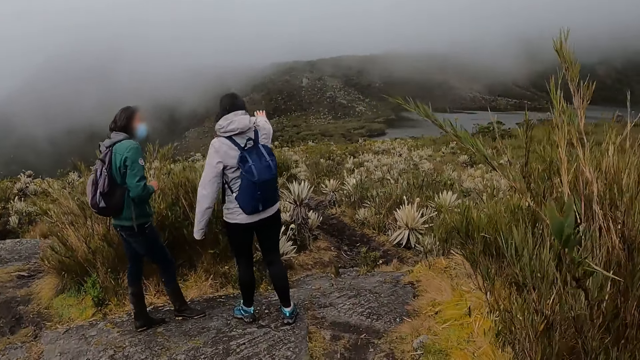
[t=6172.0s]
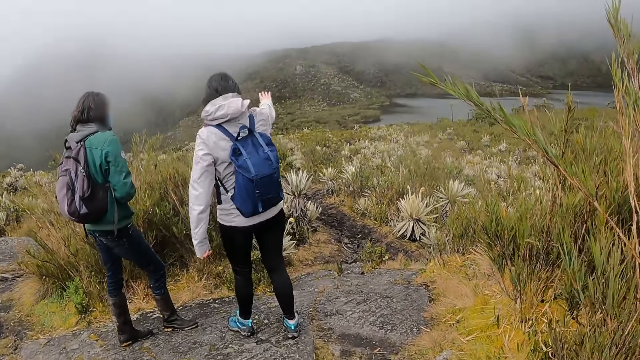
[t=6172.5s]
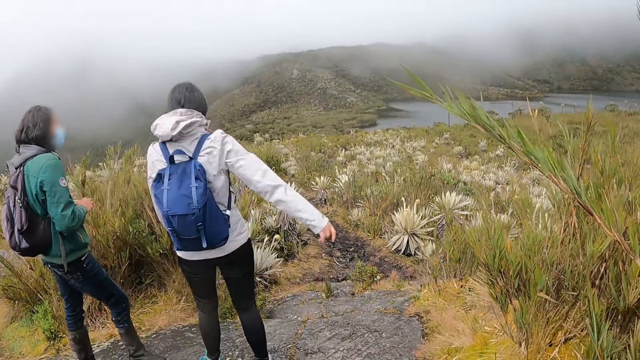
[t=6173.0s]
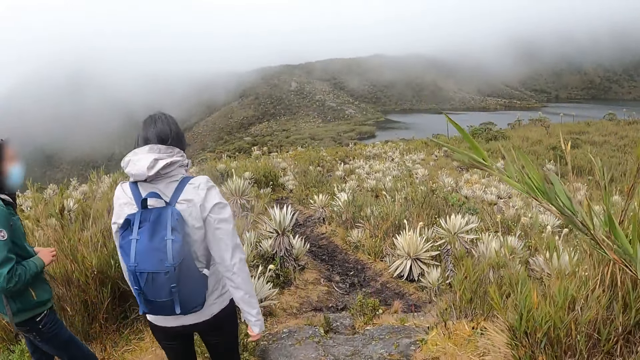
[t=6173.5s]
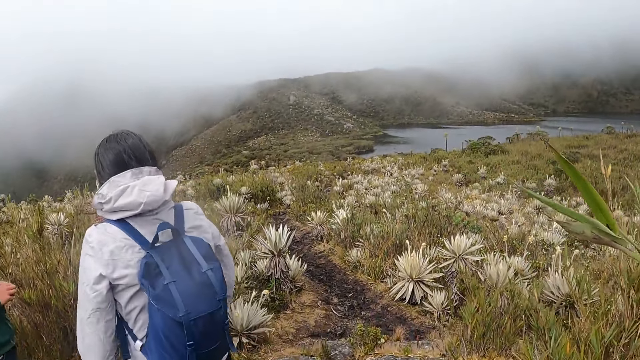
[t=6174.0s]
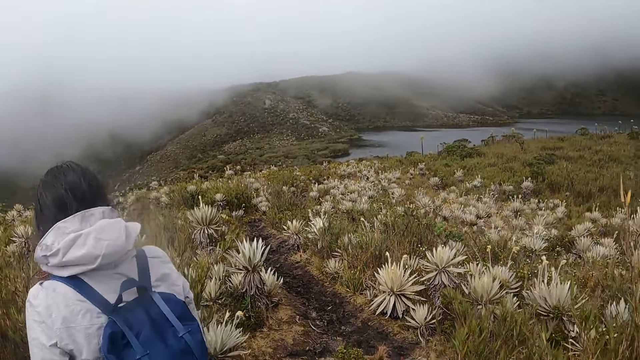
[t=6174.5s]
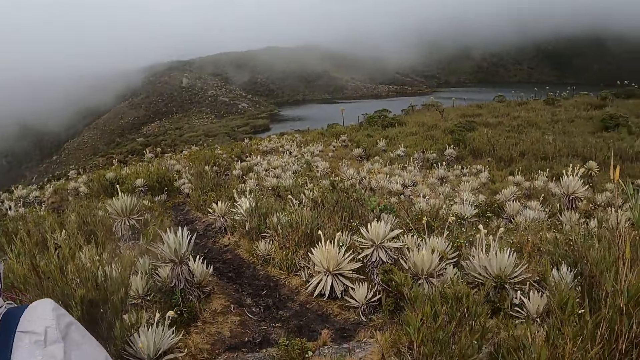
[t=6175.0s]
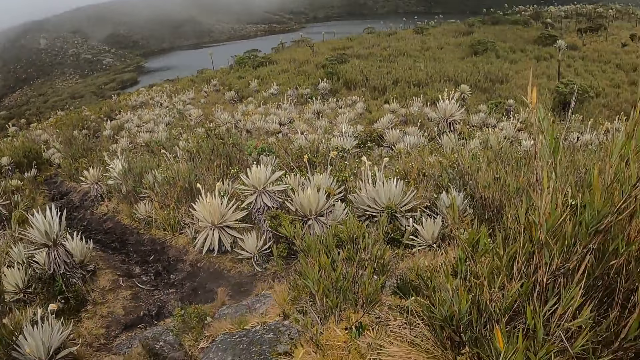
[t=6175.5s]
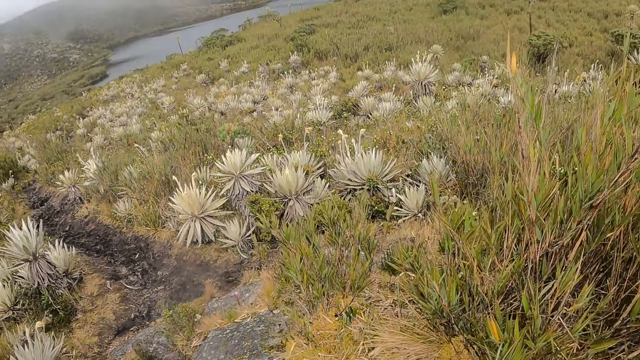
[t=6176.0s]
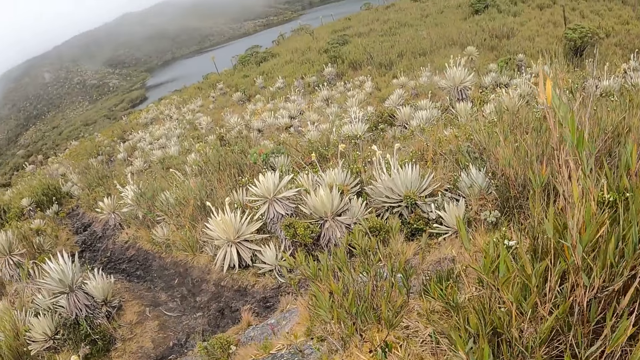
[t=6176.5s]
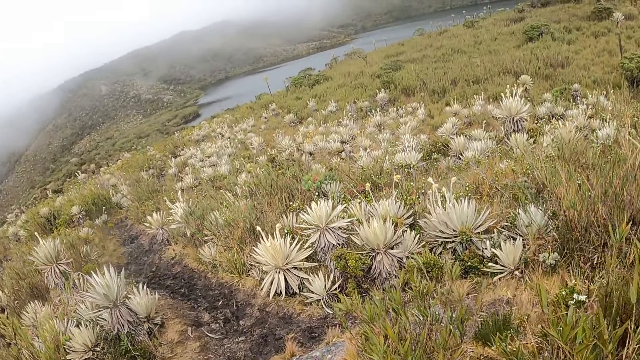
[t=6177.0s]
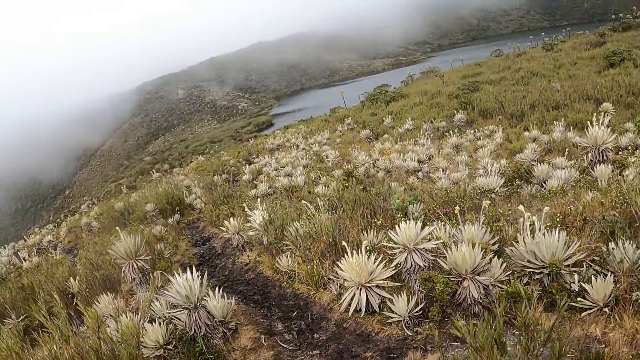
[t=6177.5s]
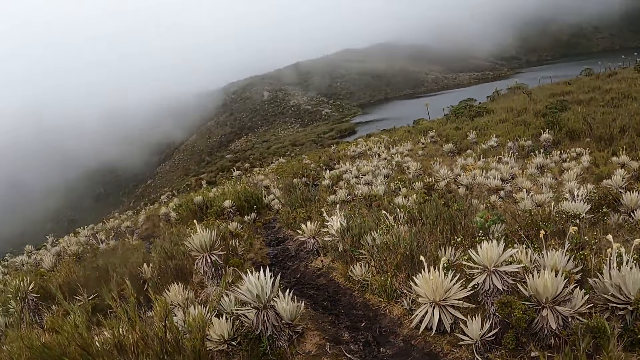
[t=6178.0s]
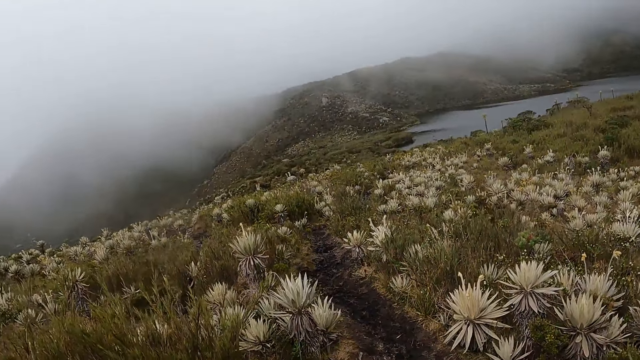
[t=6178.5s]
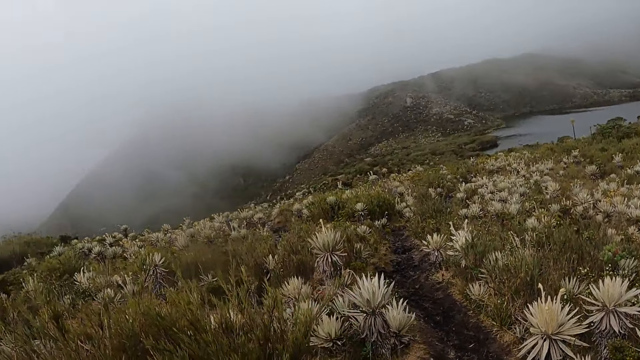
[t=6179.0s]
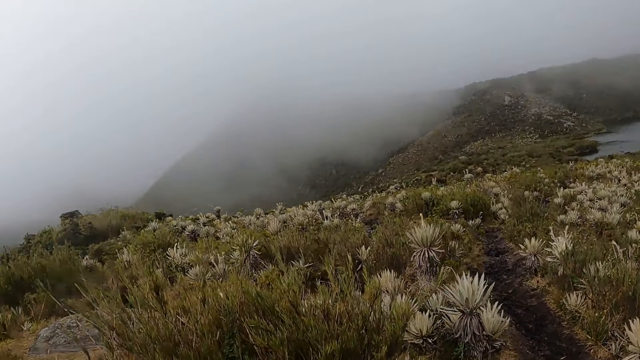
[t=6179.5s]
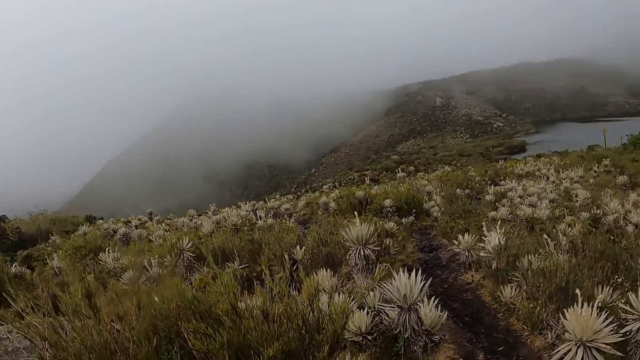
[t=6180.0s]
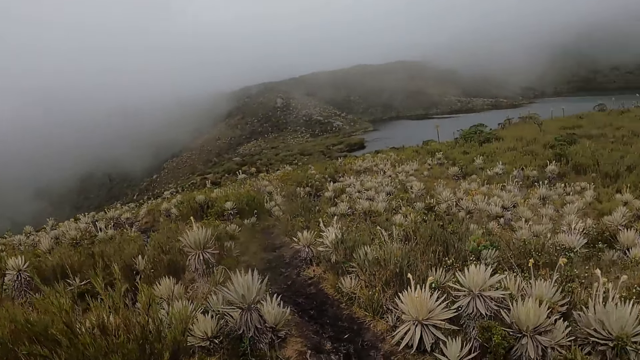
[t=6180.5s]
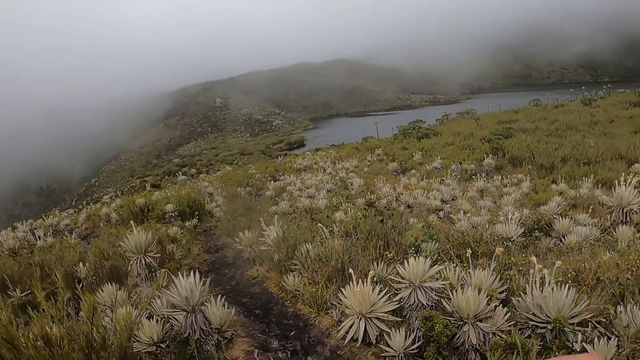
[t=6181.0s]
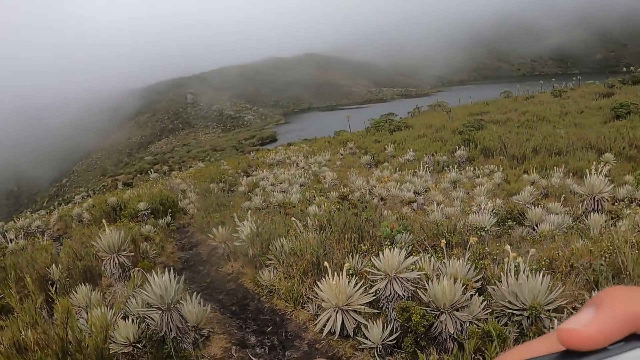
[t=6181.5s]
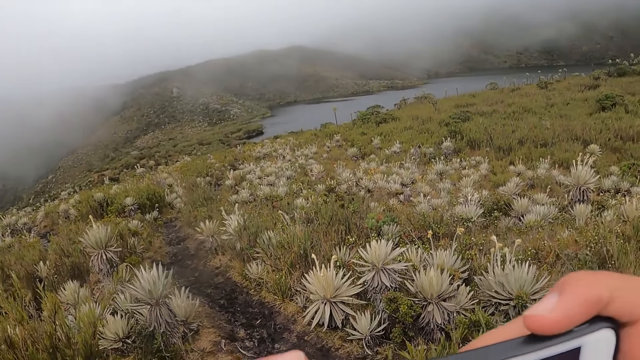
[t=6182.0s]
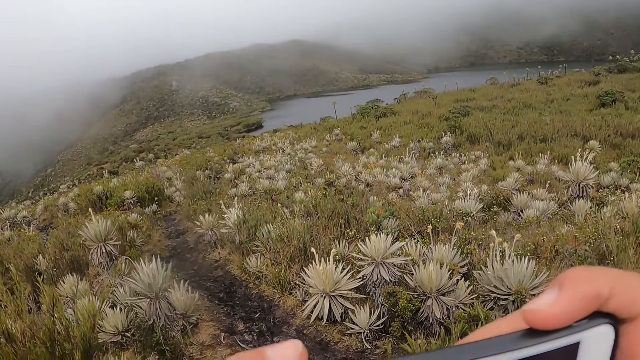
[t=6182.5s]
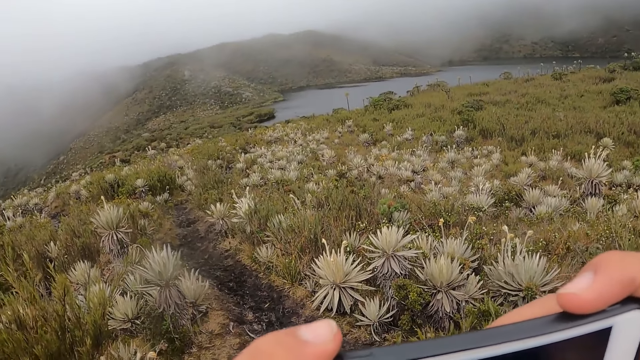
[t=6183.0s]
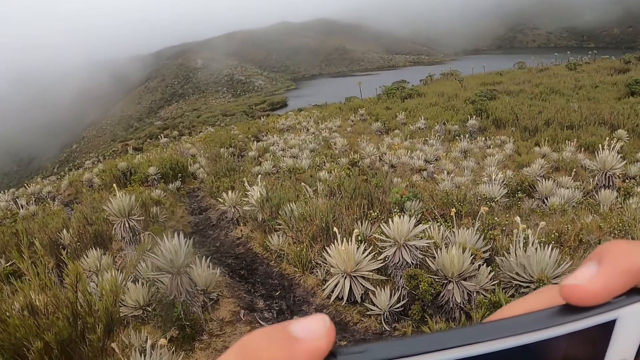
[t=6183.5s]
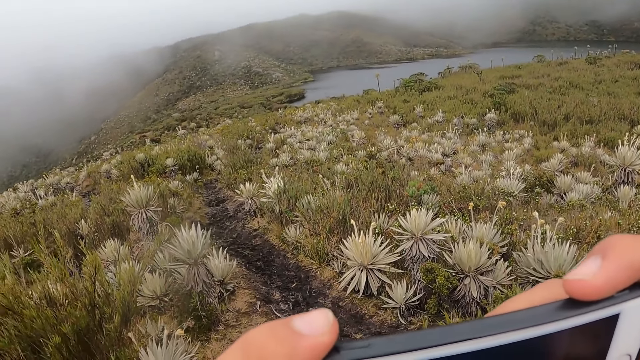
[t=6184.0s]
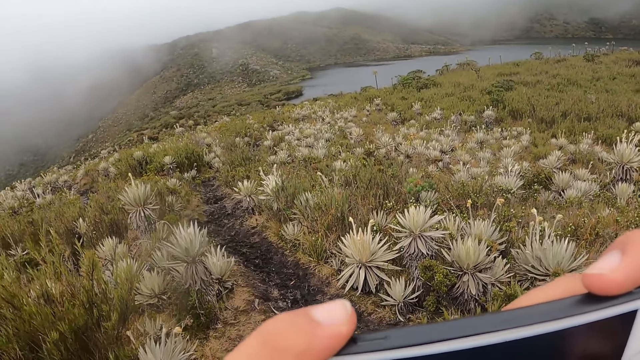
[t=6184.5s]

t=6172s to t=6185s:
A woman does a hand gesture. The camera wearer looks around. They snap a picture with a phone in both hands.

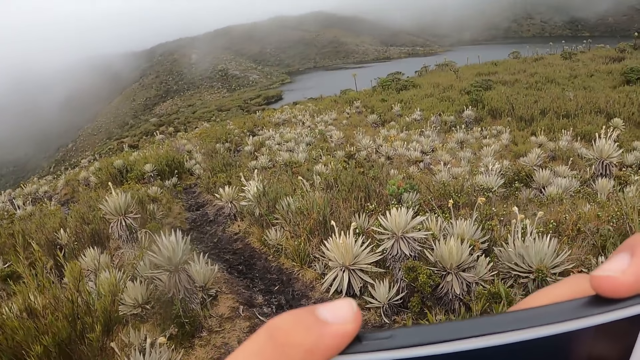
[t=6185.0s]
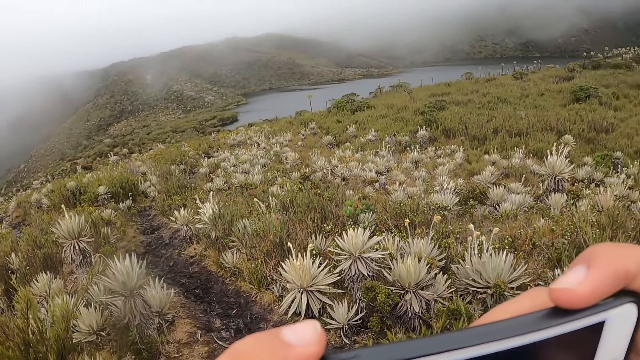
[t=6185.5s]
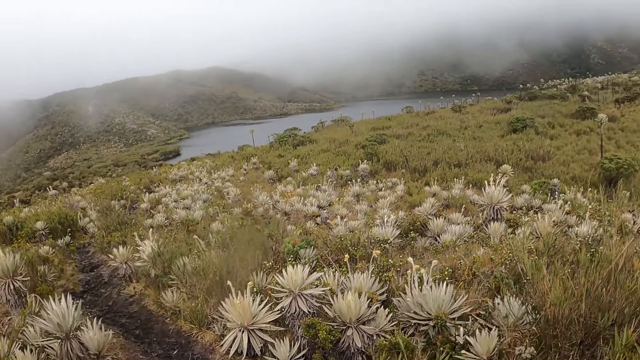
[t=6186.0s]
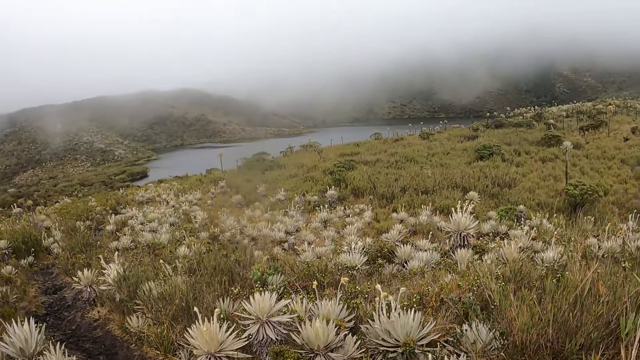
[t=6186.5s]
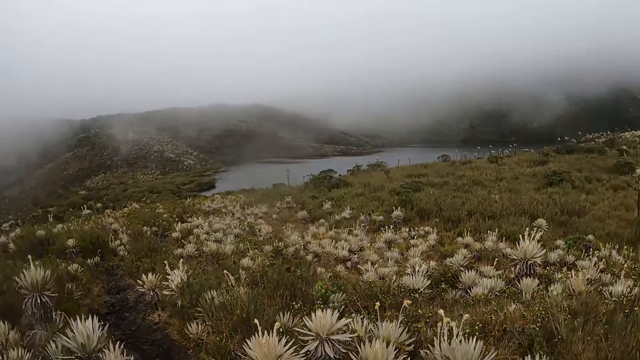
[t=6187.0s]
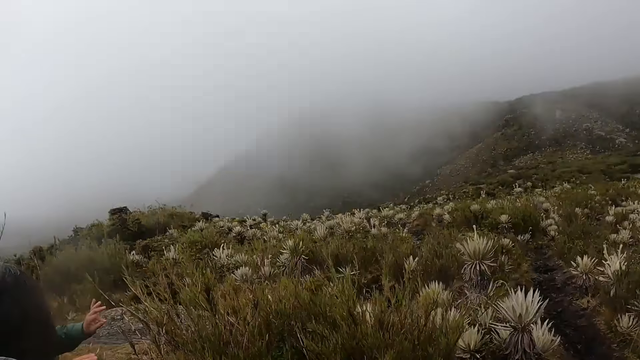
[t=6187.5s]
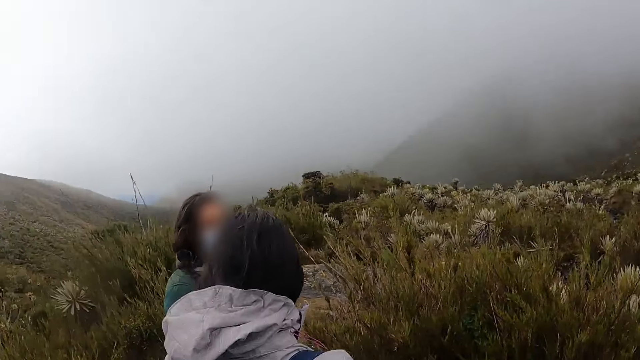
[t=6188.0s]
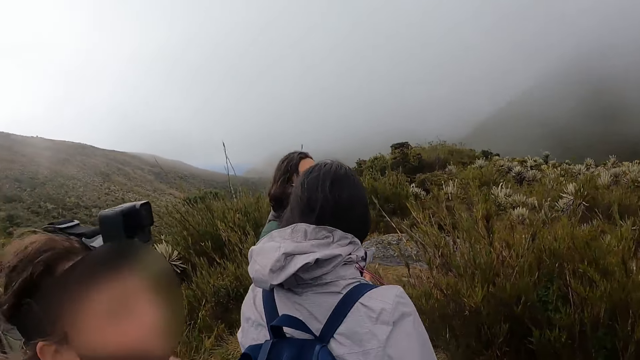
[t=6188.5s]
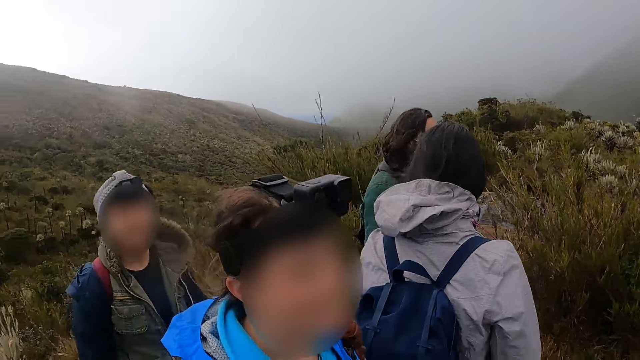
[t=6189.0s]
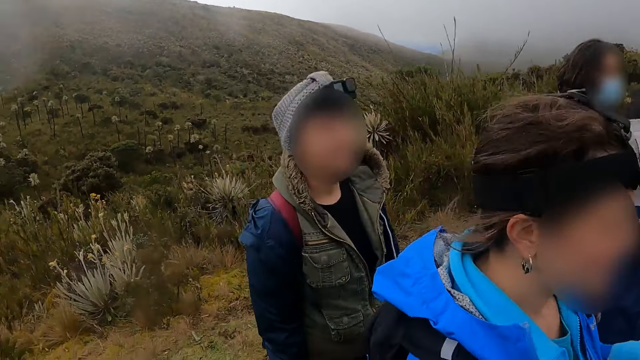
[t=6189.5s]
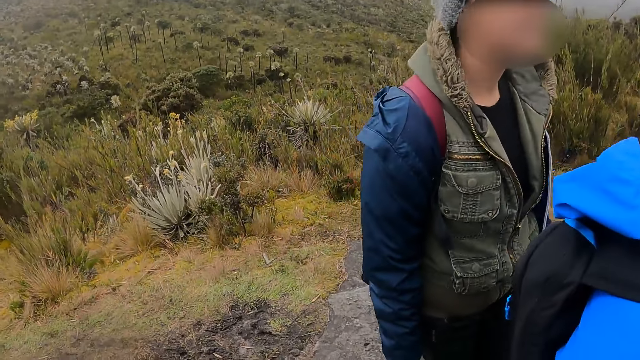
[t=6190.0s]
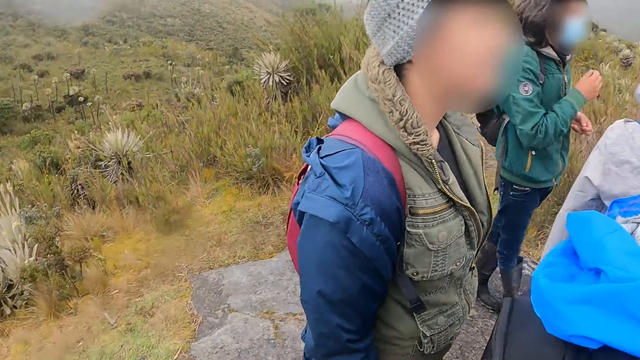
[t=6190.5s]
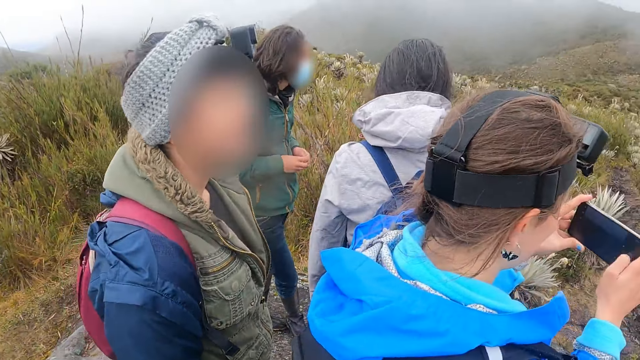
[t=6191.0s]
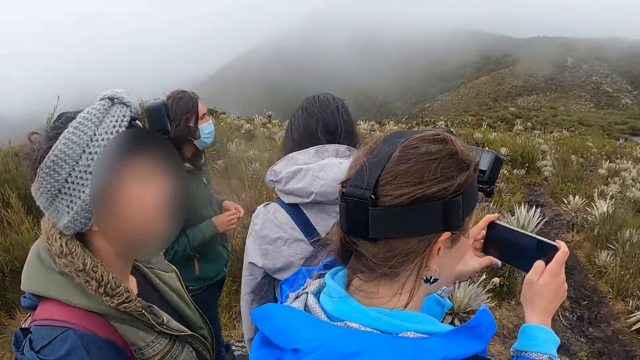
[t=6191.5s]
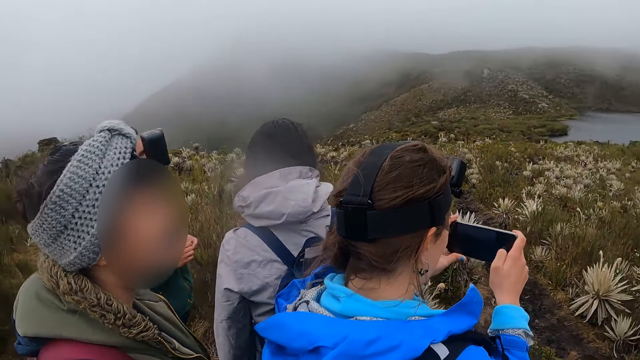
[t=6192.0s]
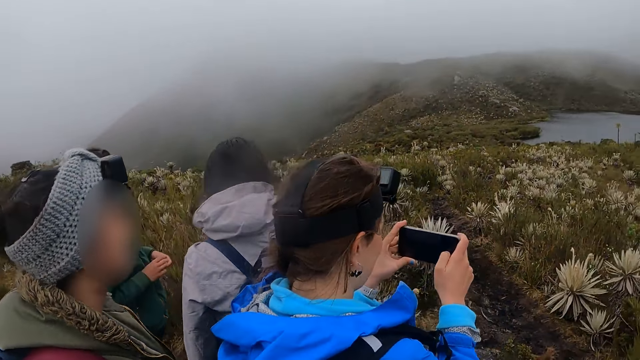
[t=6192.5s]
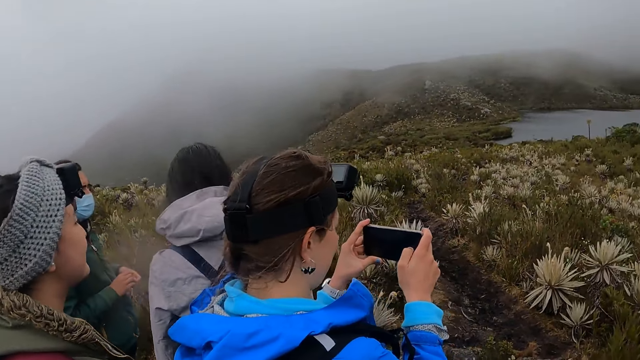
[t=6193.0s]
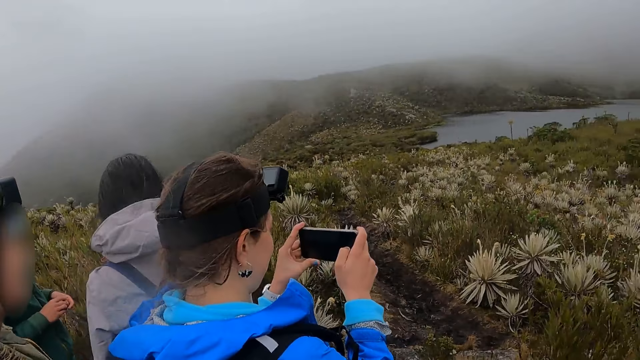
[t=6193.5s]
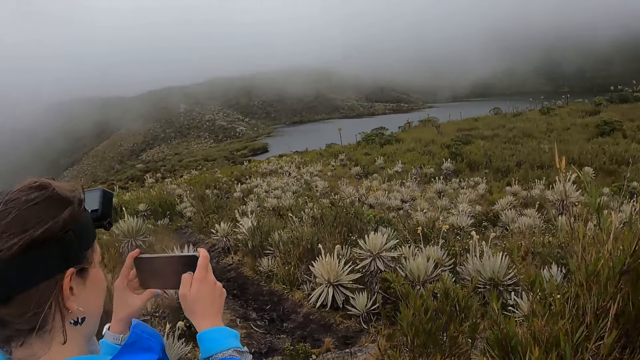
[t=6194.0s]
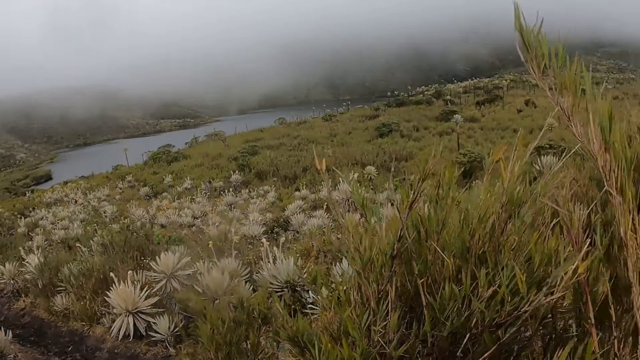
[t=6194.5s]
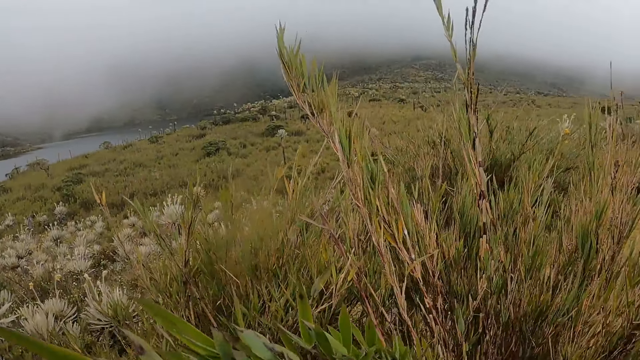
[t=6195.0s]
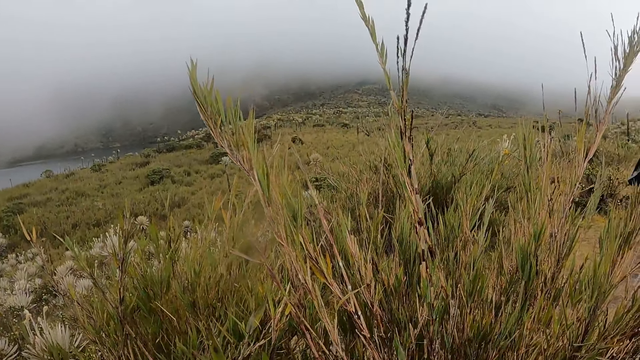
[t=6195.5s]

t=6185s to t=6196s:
The camera wearer puts down the phone. They look at the women. They move back. A woman uses the phone. The camera wearer looks around.
